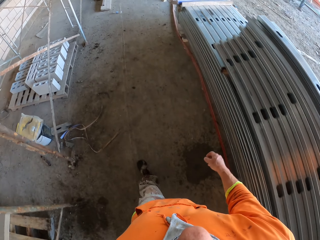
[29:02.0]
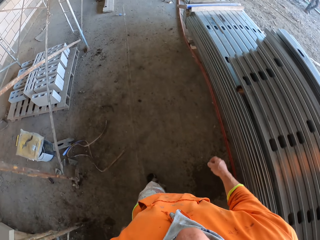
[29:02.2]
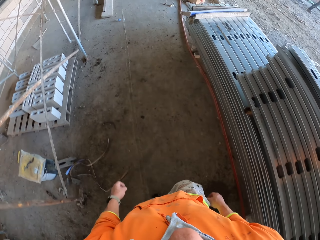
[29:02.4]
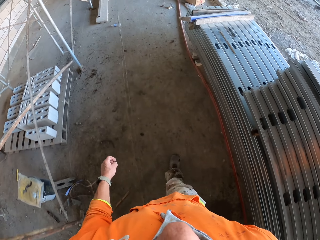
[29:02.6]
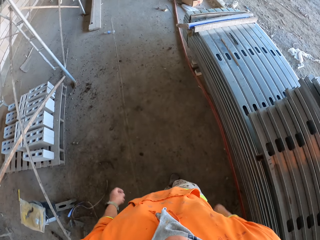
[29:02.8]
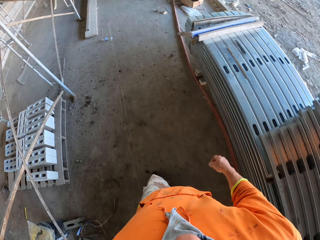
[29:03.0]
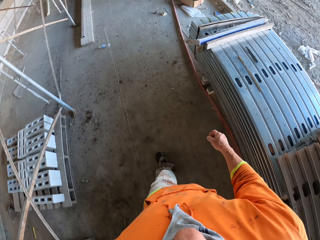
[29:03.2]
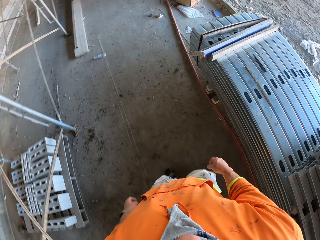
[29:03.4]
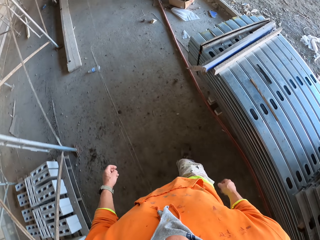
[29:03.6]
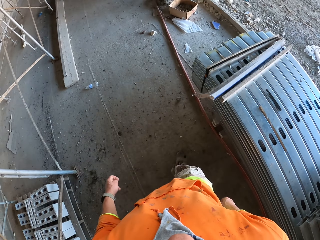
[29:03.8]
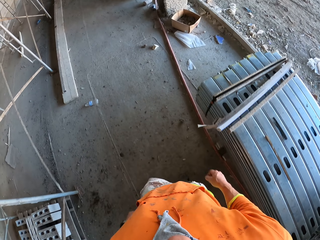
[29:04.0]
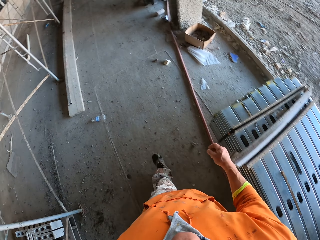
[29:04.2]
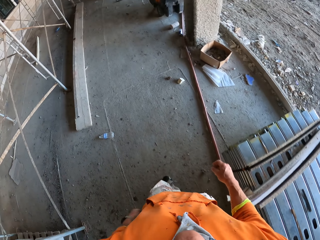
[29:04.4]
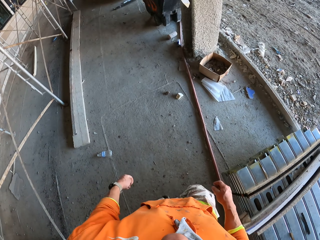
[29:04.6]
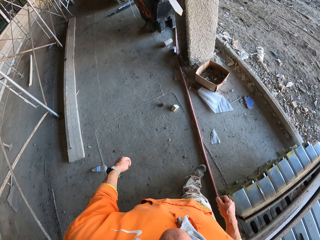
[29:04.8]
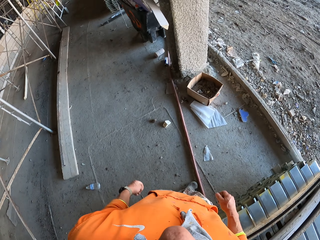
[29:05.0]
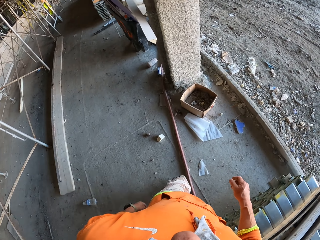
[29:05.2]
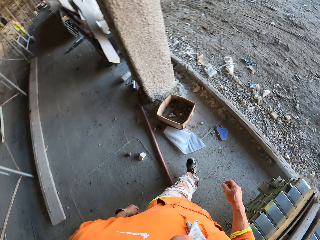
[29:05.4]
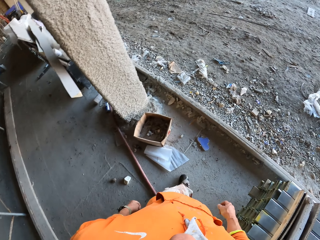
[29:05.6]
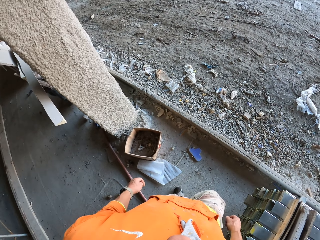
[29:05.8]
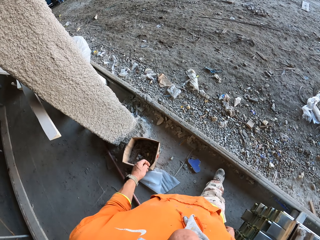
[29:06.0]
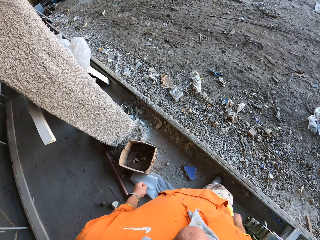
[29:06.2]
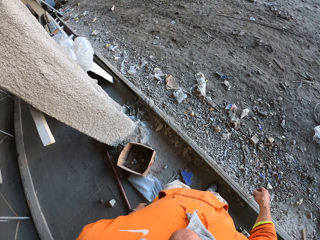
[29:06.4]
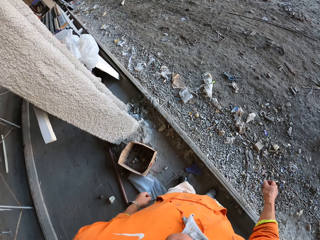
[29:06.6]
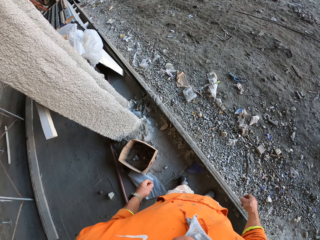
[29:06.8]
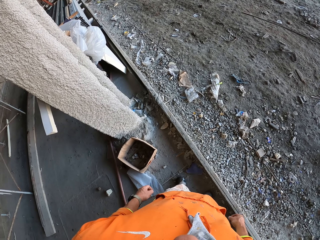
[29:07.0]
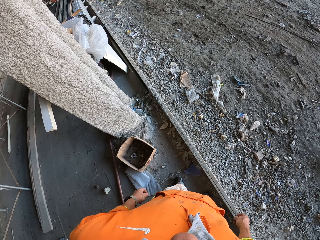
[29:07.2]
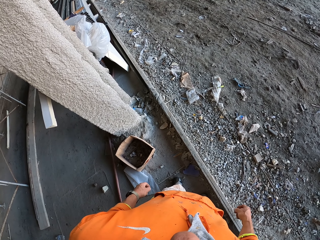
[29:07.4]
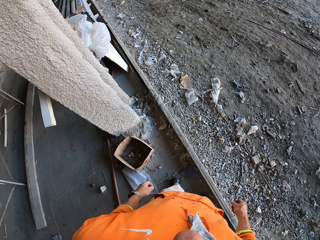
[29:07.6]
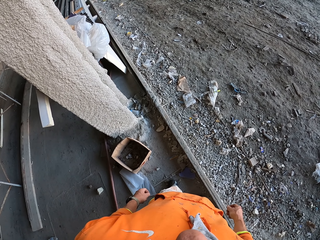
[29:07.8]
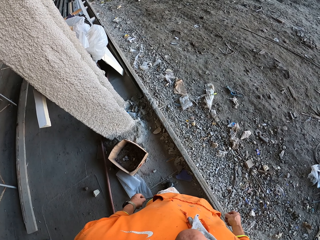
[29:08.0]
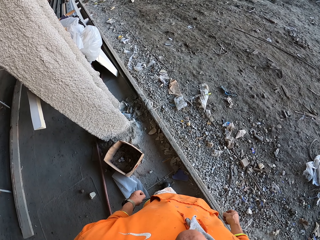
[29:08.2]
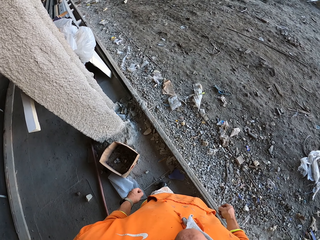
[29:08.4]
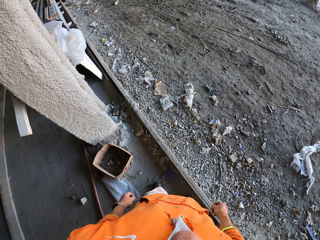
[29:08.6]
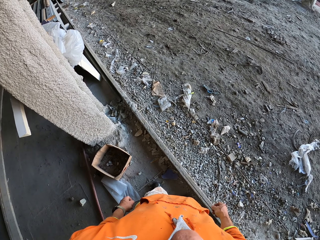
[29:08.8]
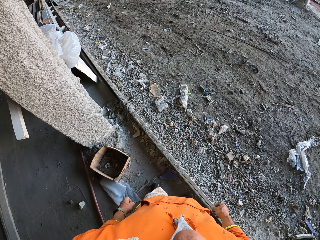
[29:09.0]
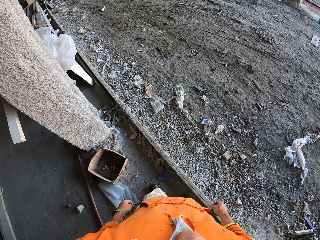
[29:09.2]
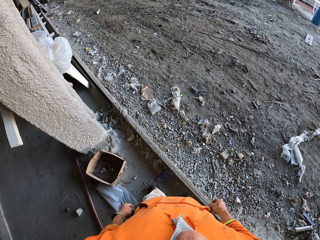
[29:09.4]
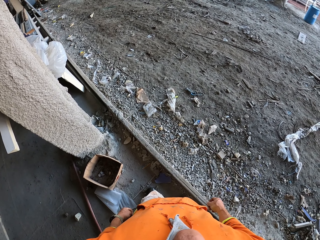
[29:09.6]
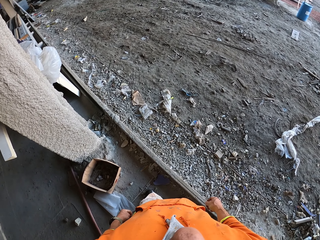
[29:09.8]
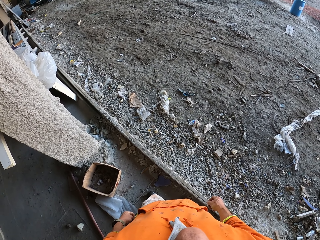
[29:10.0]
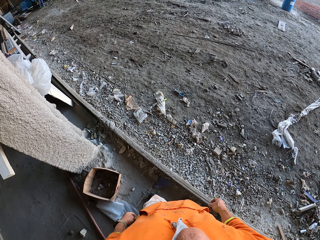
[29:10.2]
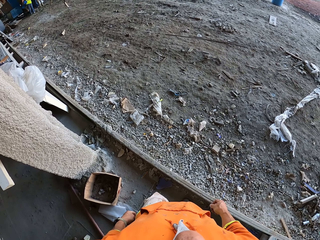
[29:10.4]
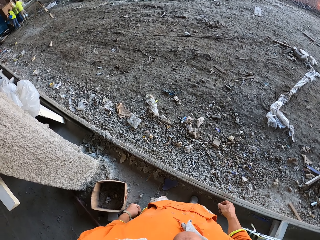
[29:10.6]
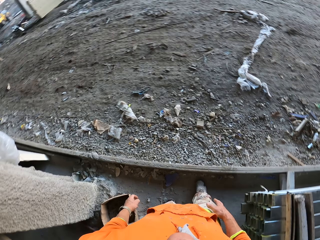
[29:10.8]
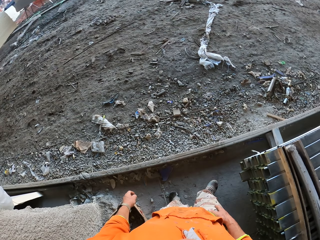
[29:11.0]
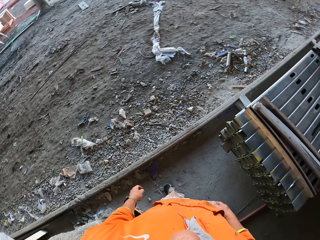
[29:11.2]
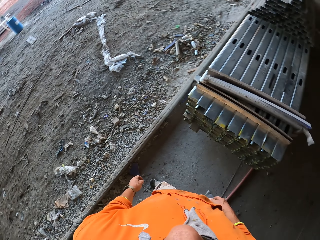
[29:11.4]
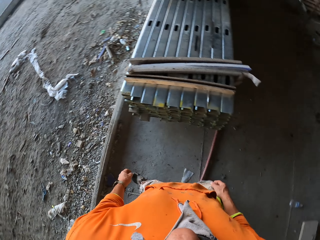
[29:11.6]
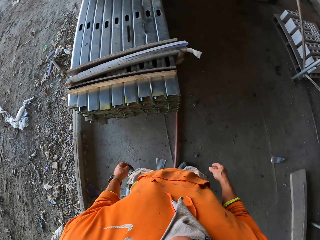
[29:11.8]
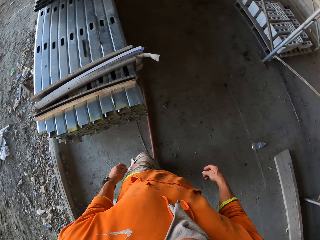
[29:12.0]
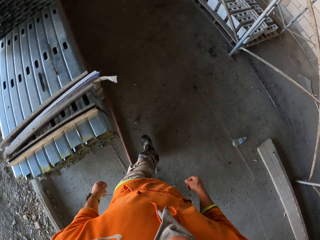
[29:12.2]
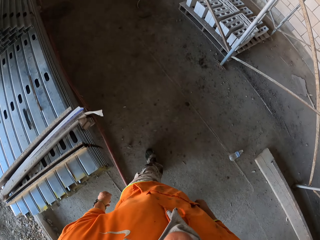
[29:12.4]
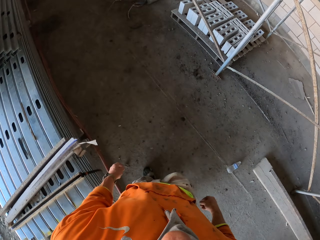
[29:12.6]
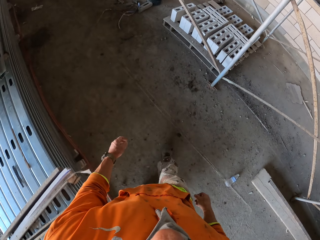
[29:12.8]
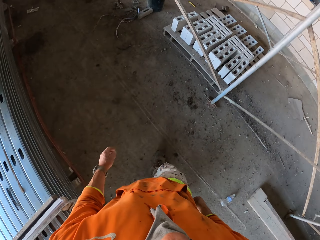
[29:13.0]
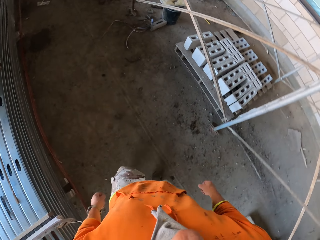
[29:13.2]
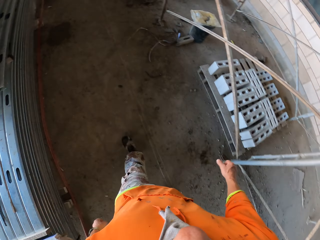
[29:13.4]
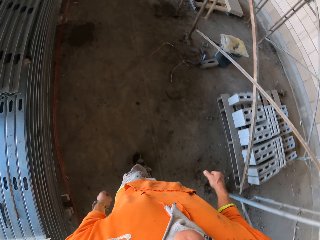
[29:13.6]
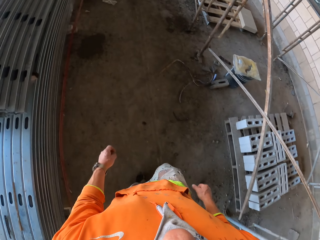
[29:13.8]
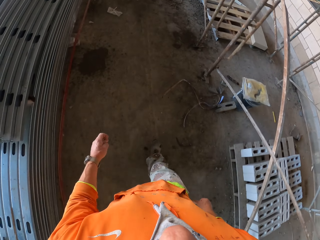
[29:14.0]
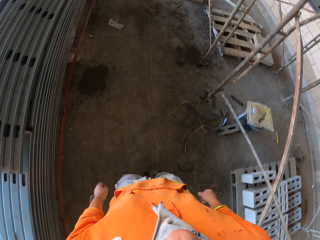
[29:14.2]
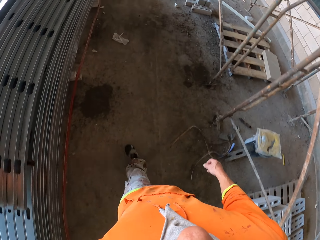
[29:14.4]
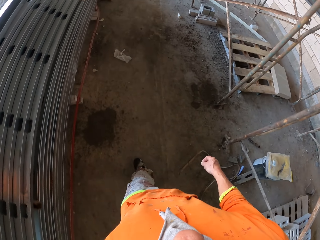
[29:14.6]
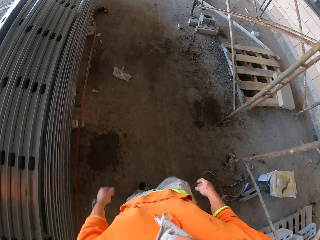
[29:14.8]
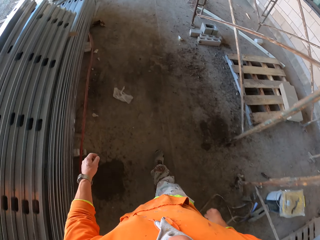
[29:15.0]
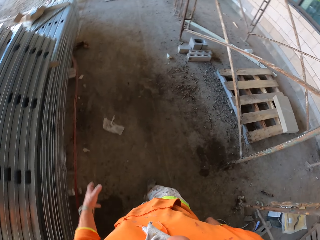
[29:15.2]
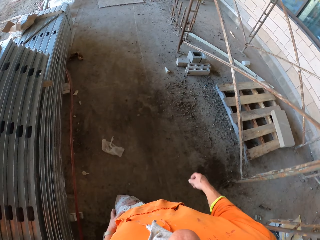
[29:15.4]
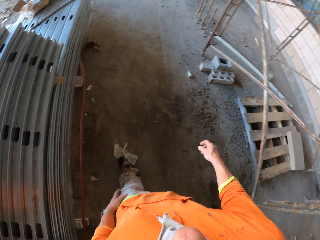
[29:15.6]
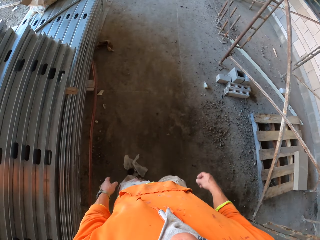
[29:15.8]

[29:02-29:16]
A man walks around. The camera wearer stands. They walk around.

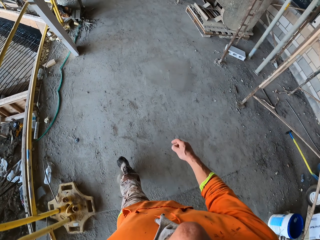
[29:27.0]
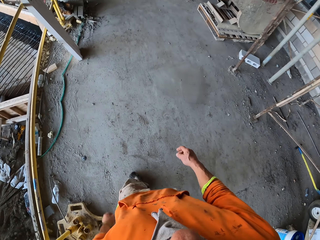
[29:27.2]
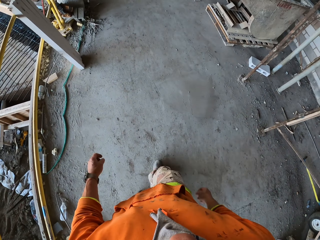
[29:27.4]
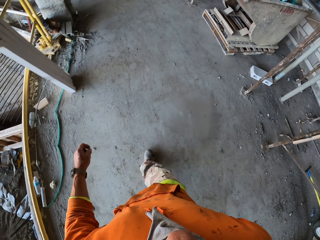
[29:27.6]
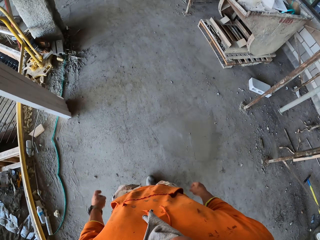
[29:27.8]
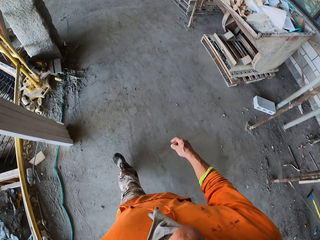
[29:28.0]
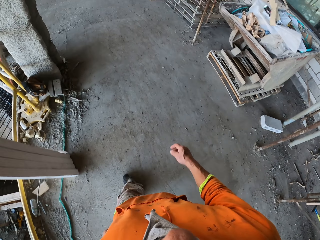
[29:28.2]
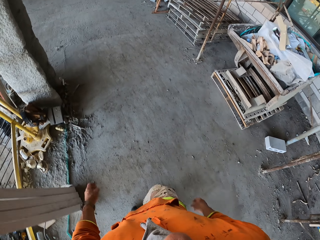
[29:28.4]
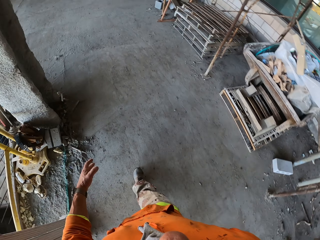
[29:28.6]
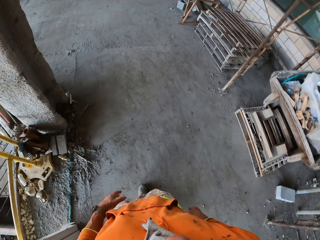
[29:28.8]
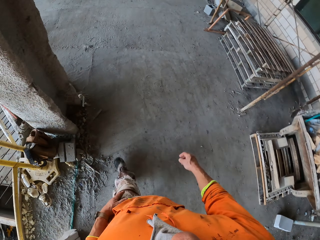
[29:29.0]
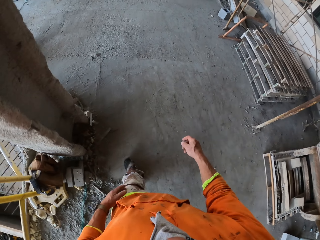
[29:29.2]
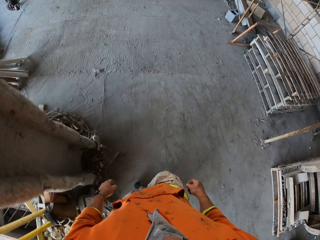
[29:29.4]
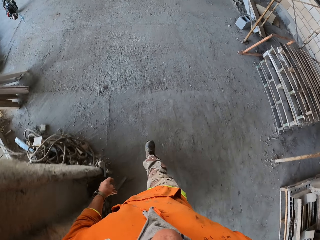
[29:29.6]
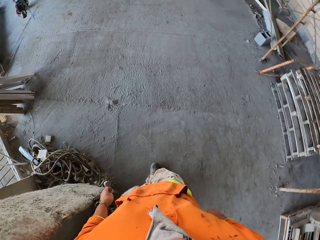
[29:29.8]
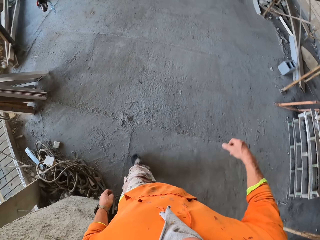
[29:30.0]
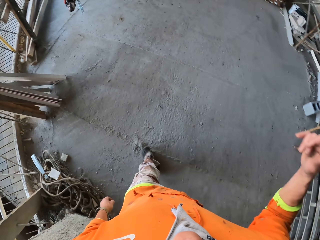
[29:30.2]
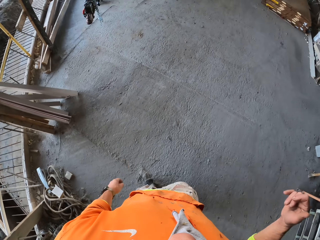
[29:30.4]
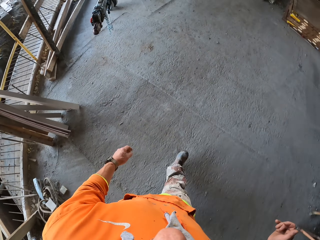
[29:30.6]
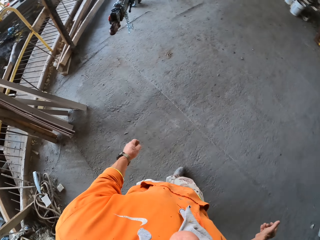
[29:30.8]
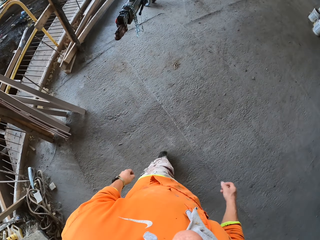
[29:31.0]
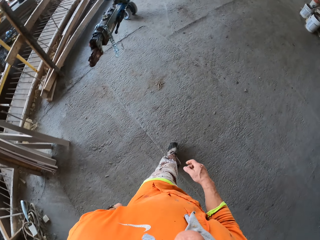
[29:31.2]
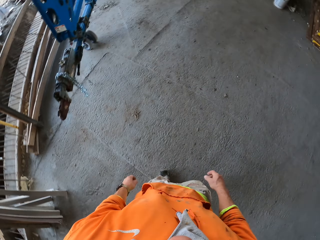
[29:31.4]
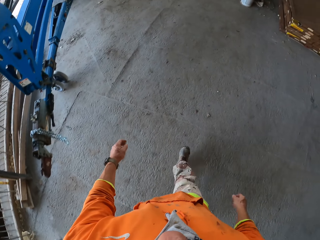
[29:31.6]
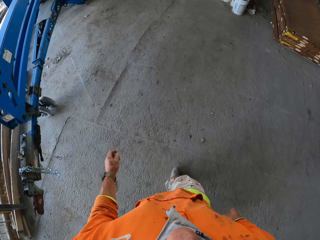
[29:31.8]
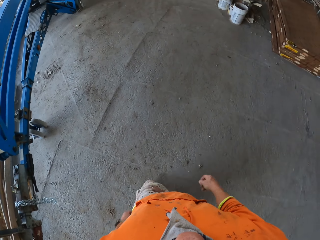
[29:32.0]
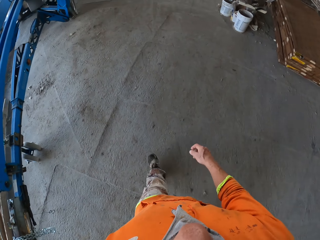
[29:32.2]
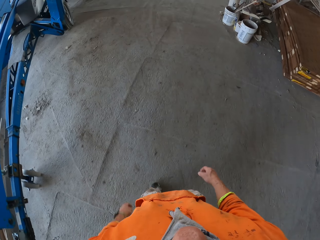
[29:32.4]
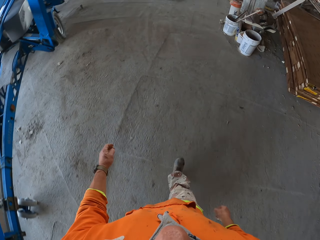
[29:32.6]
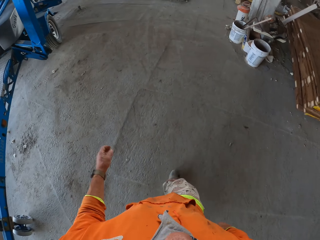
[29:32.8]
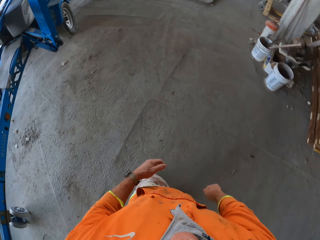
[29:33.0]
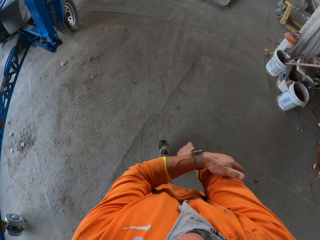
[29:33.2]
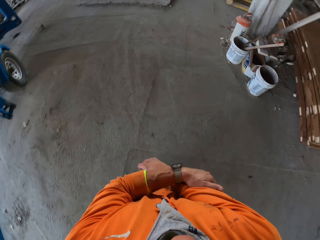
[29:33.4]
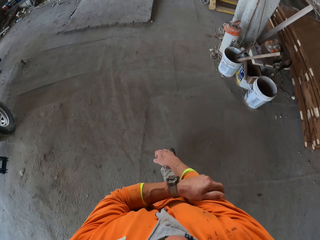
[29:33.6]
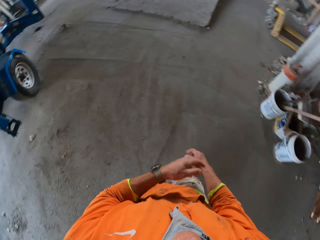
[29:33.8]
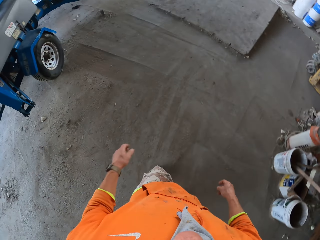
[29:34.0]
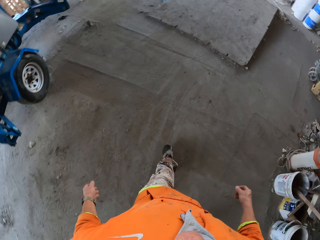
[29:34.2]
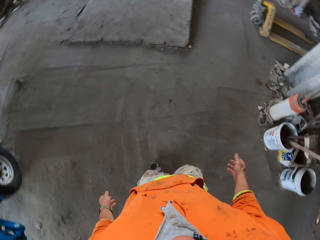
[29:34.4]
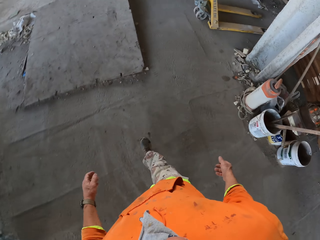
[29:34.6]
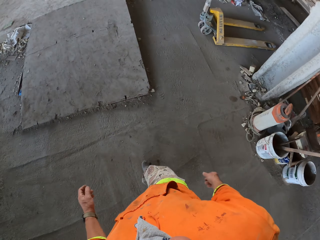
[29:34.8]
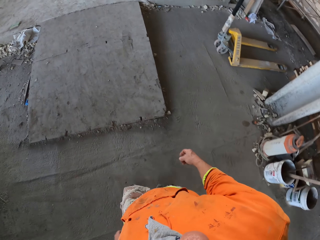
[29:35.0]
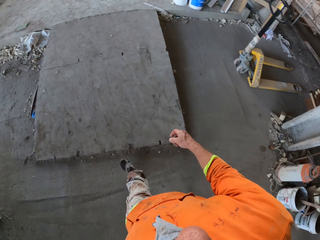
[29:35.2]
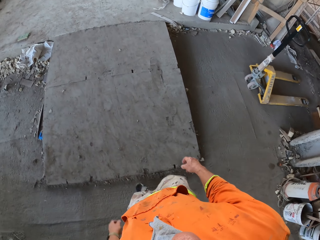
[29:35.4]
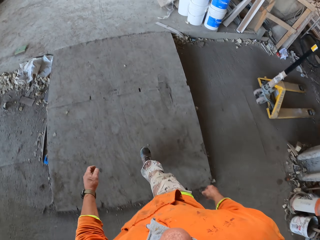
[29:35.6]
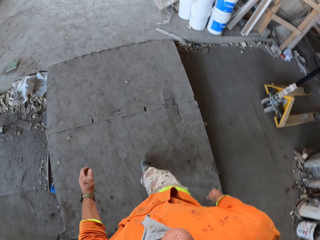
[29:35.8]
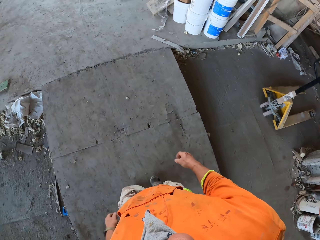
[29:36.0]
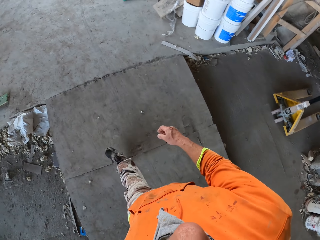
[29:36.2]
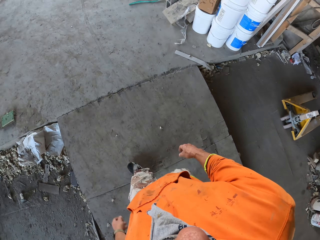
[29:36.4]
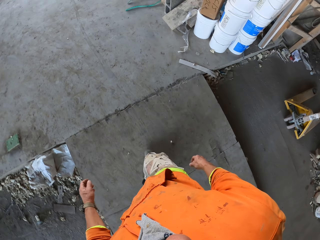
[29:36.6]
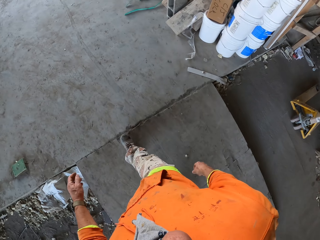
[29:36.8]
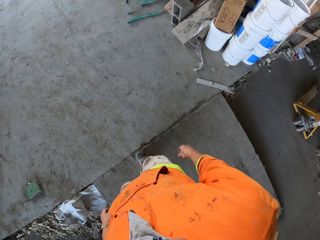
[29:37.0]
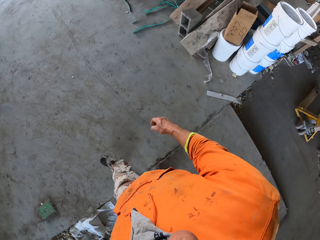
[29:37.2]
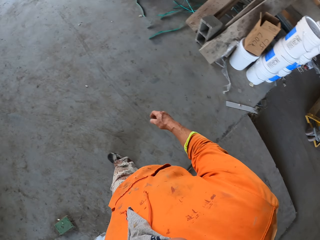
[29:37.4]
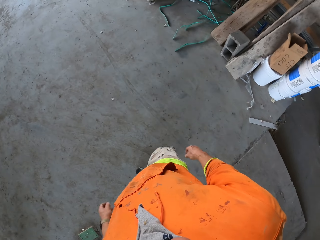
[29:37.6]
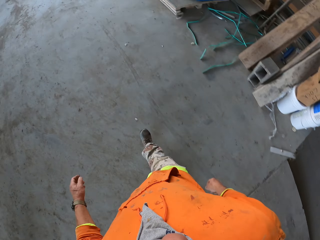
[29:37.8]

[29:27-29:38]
The camera wearer lifts a hand. He touches his hand. He holds the other hand.
